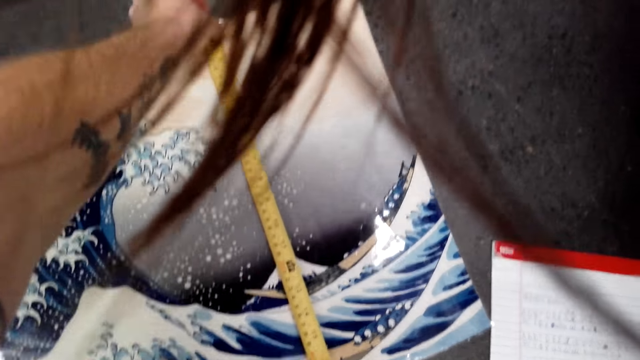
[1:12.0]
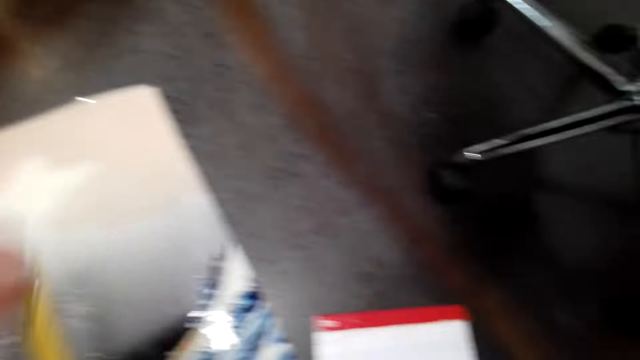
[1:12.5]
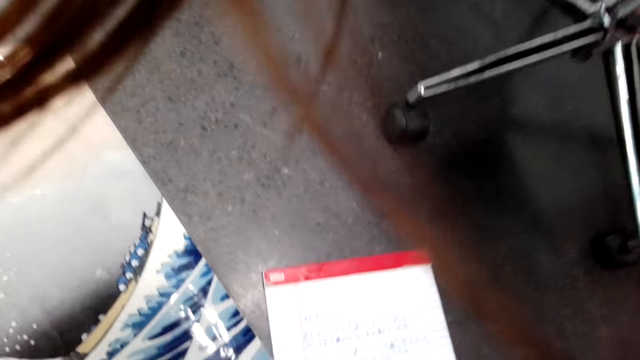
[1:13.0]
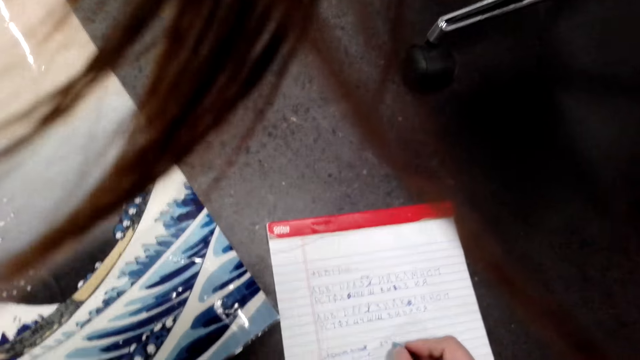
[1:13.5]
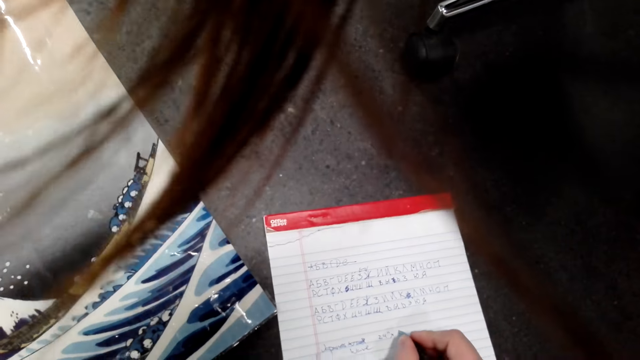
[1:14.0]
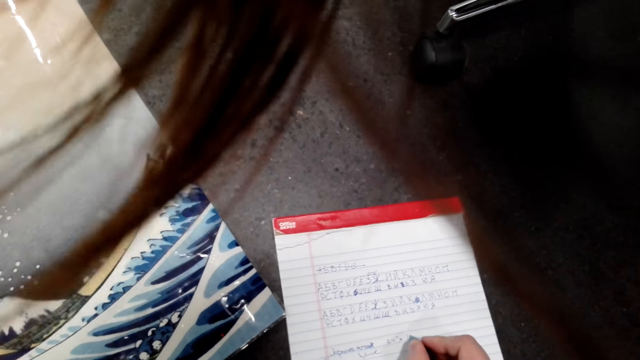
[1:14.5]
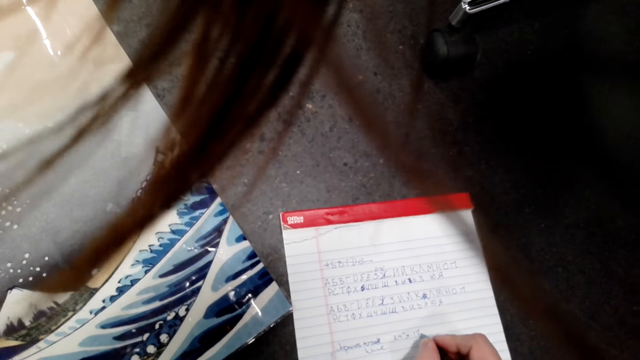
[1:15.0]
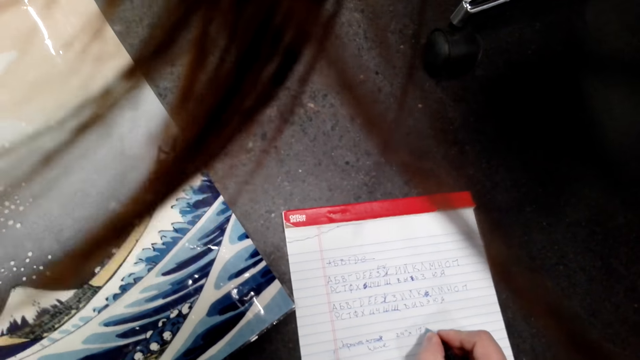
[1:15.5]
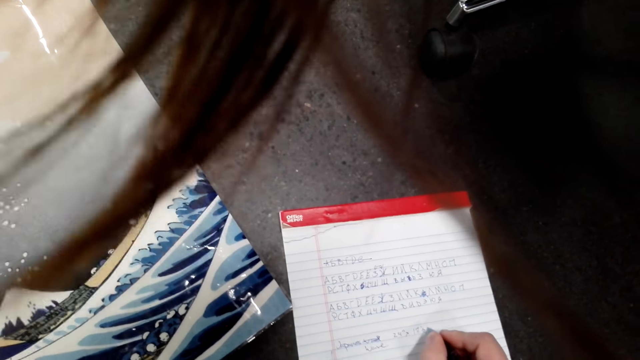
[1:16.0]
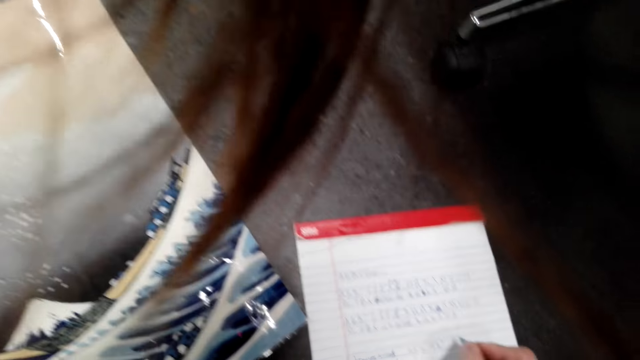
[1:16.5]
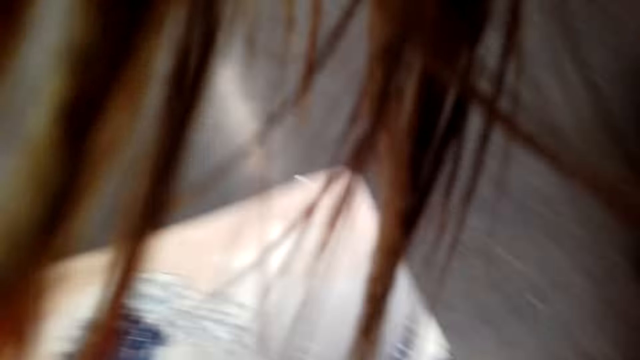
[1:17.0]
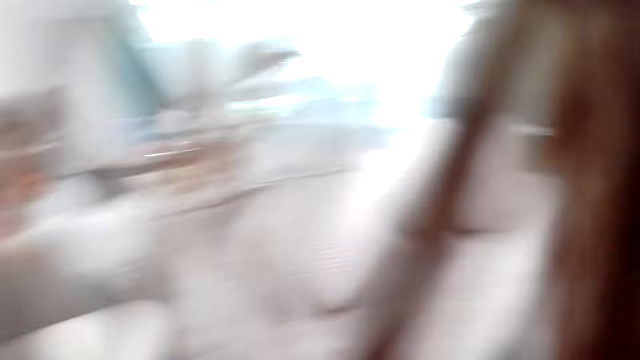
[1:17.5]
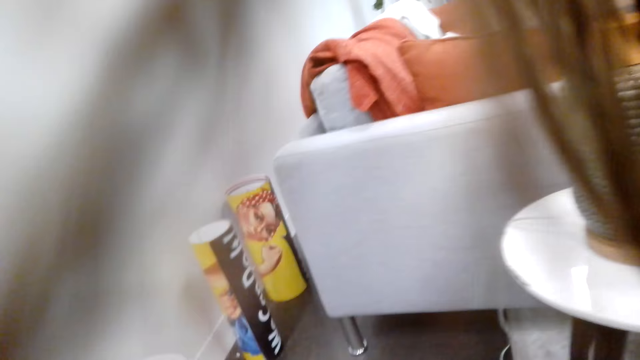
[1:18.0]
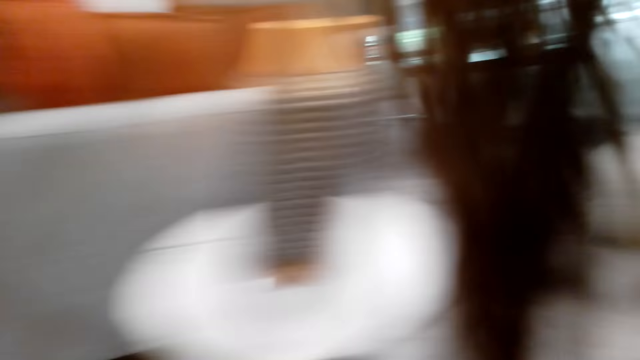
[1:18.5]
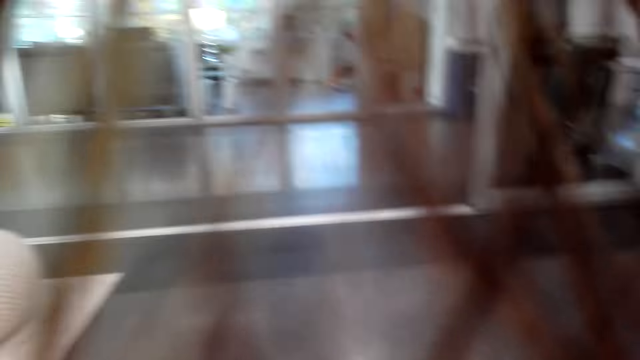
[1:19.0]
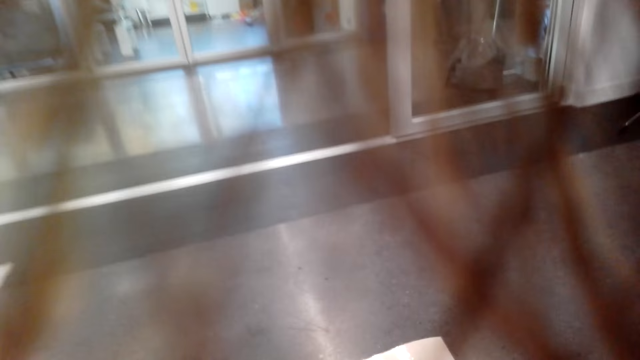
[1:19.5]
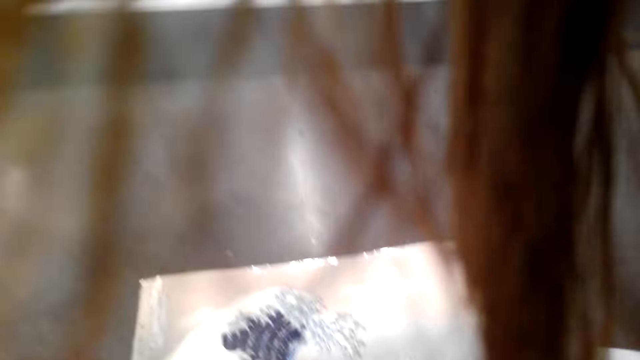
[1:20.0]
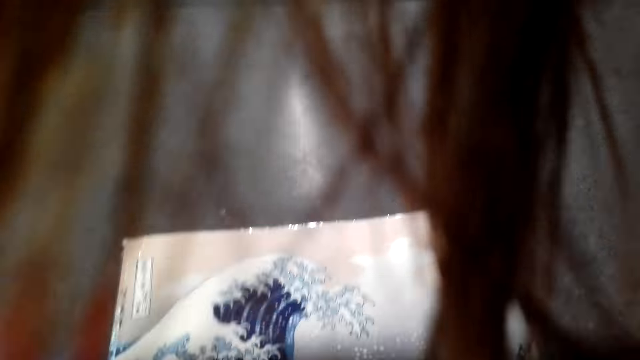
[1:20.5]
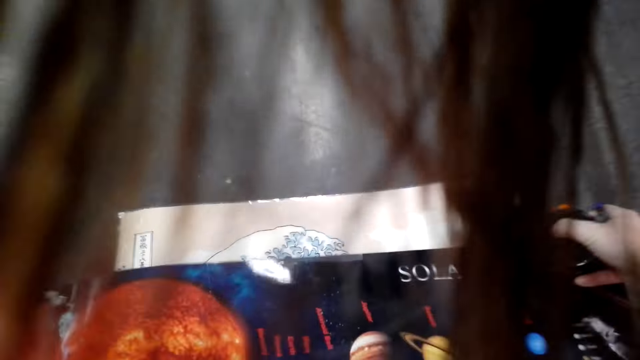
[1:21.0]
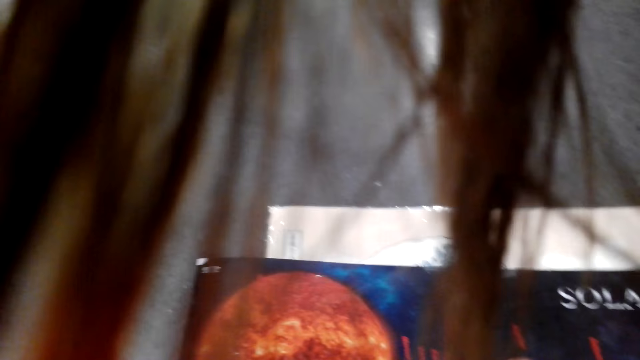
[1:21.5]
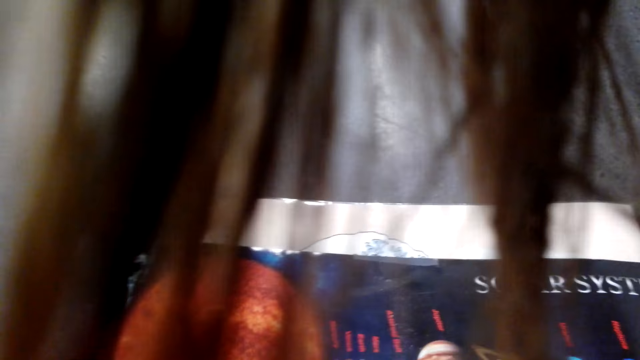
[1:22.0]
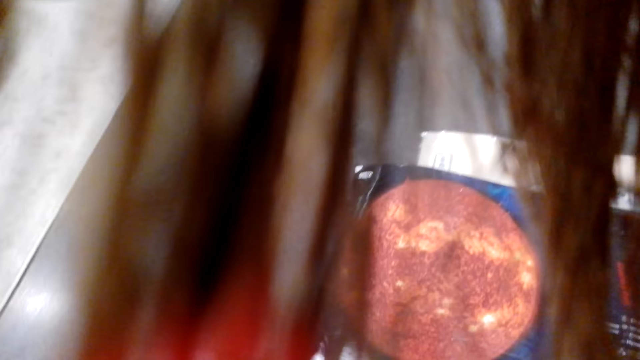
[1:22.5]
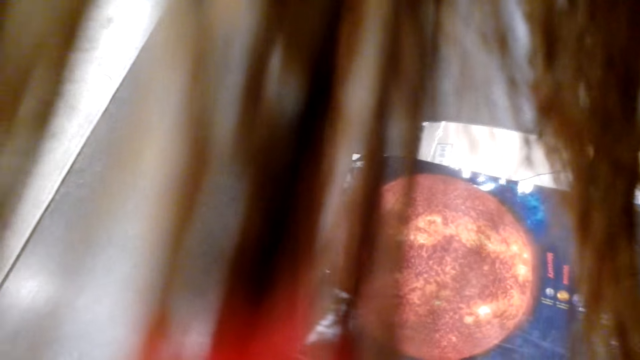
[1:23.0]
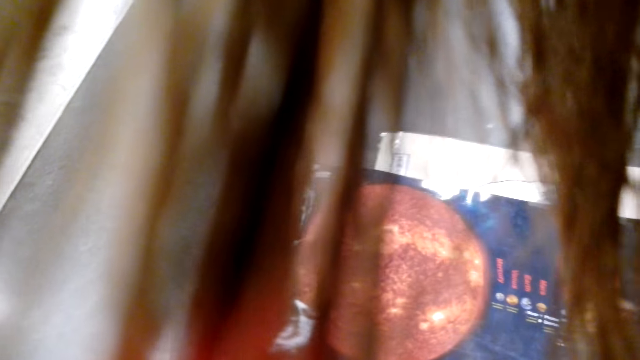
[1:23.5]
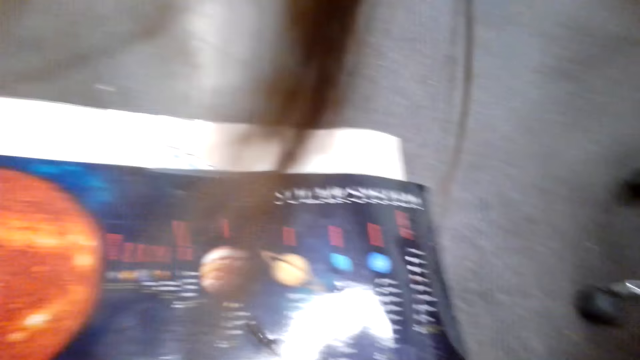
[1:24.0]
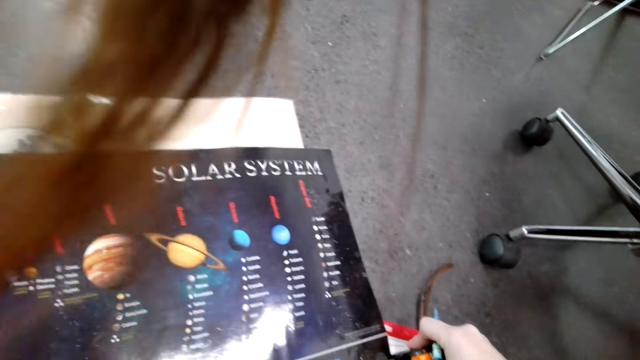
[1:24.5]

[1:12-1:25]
The camera wearer records the measurements on the book with a pen. They place the paper roll on the floor.

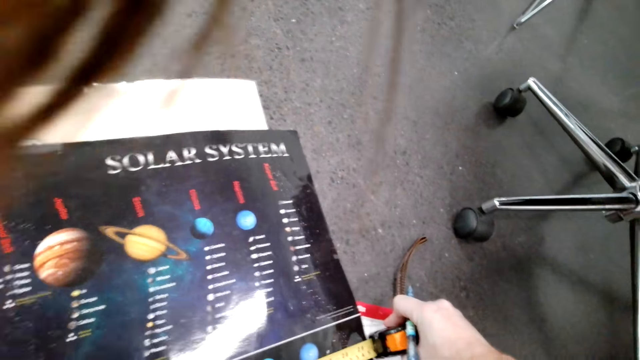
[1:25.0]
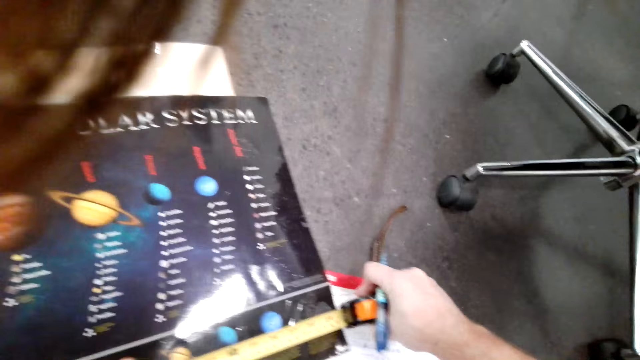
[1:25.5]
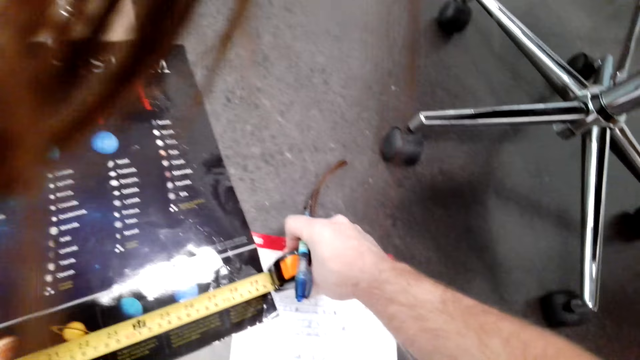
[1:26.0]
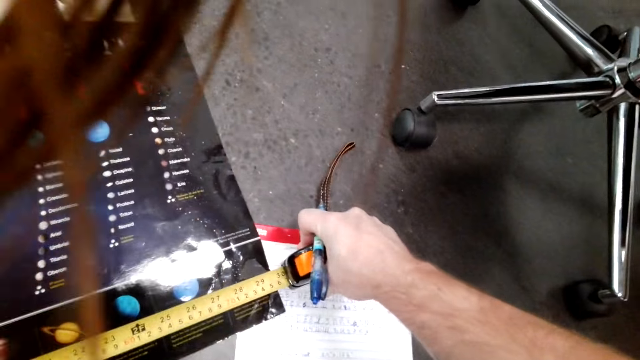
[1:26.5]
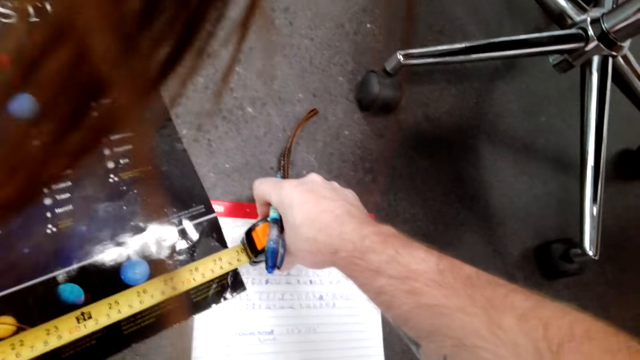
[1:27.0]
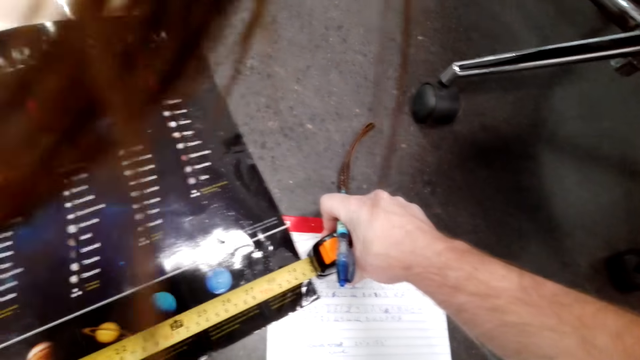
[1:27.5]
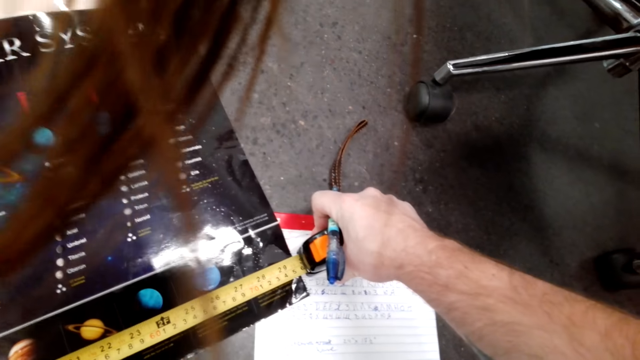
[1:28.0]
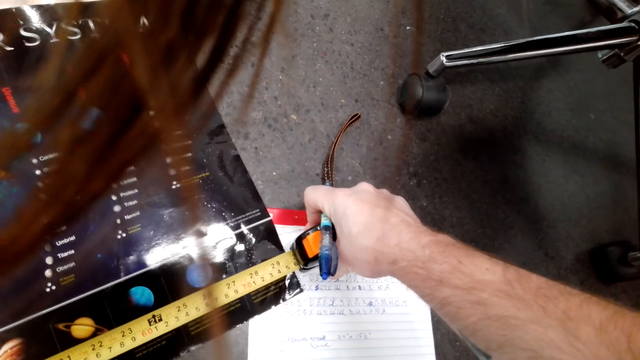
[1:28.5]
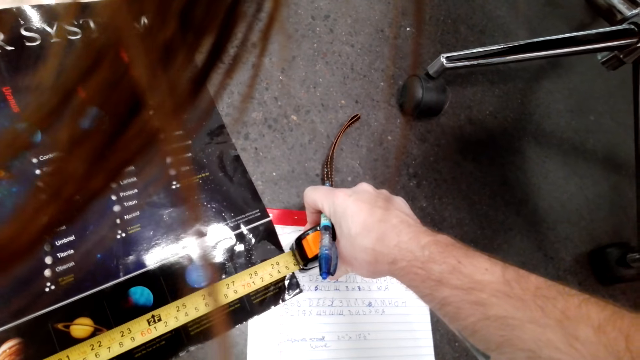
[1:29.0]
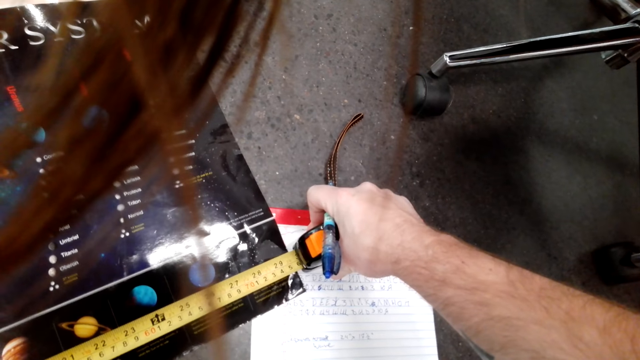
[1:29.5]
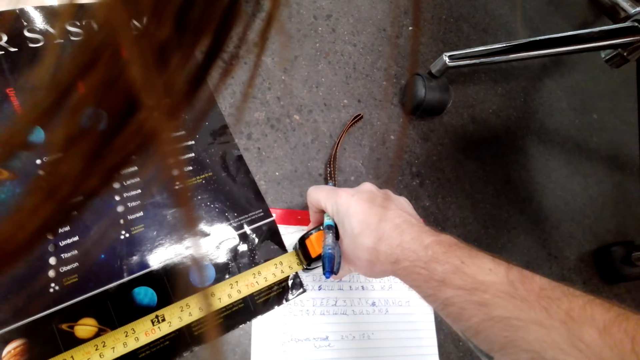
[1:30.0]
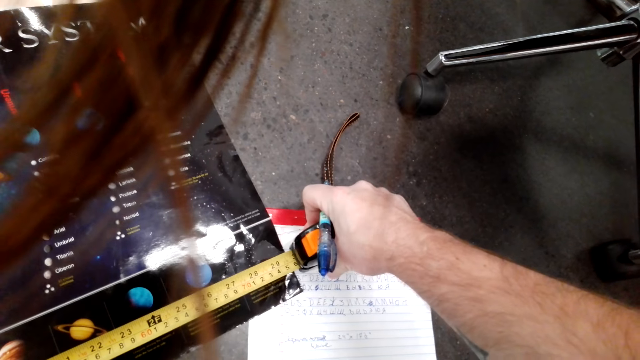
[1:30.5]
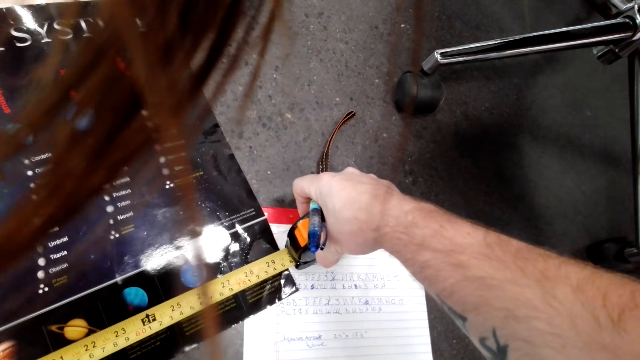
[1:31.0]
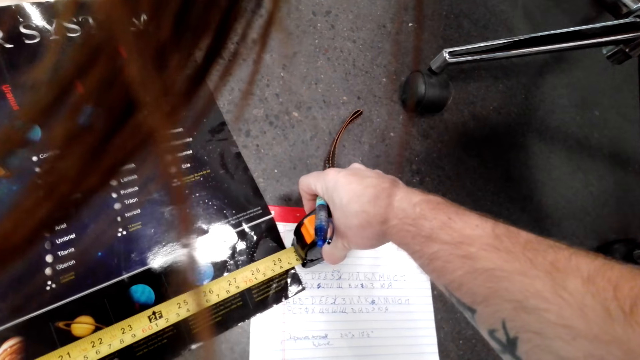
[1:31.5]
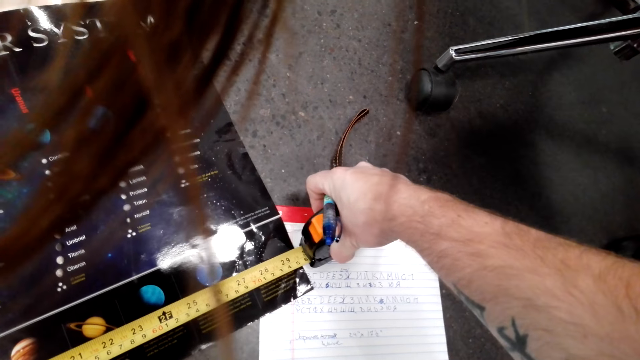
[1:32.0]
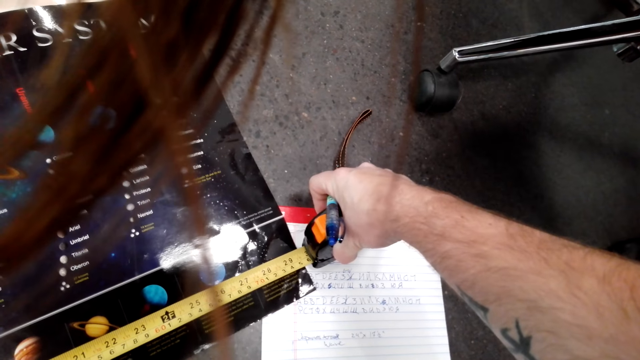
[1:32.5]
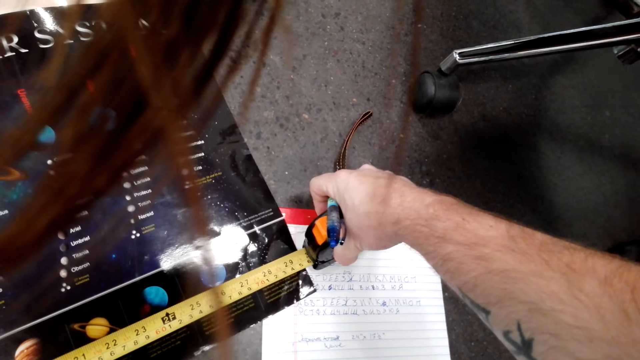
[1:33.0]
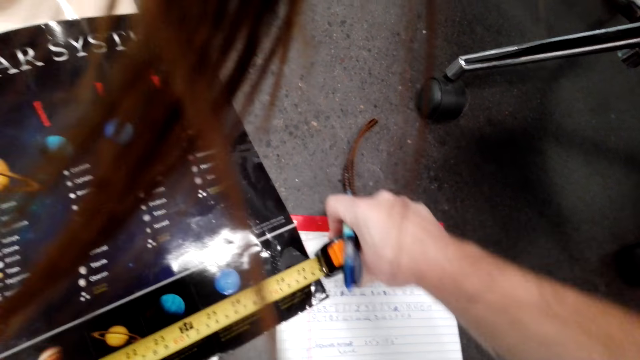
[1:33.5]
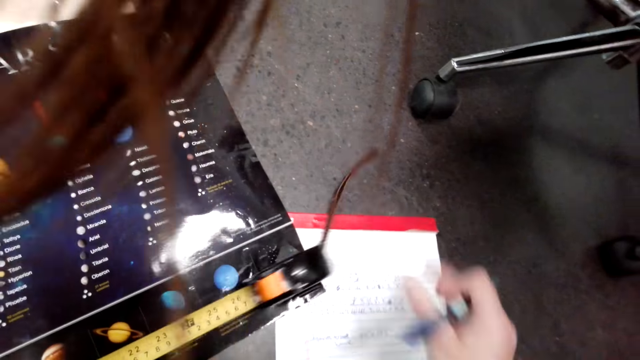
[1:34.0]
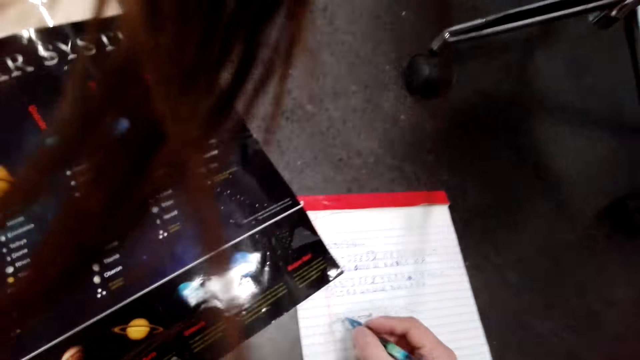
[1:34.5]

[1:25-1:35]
The camera wearer measures the paper roll with a tape measure. They measure the wallpaper with the tape measure.
